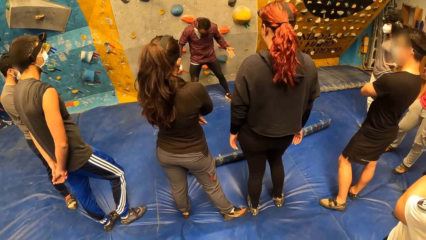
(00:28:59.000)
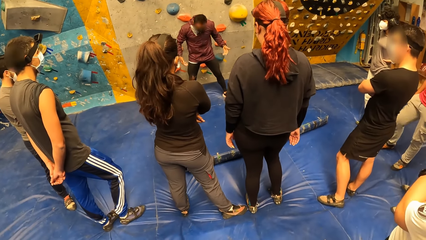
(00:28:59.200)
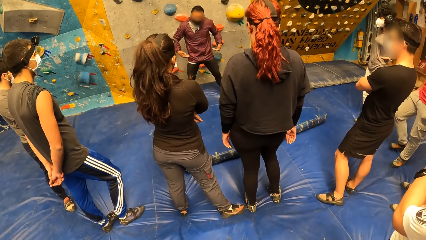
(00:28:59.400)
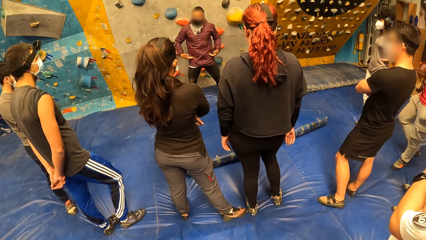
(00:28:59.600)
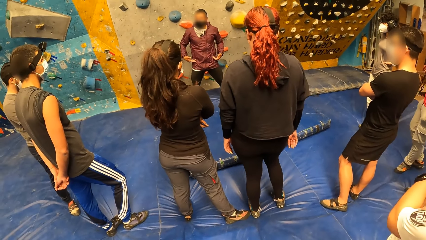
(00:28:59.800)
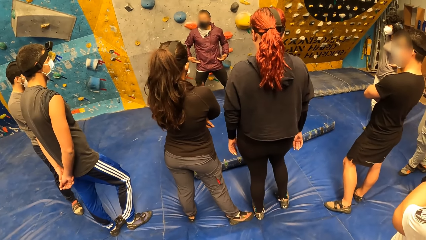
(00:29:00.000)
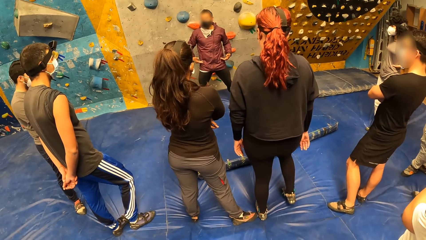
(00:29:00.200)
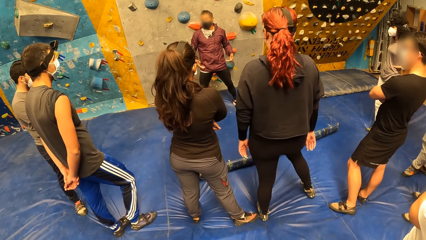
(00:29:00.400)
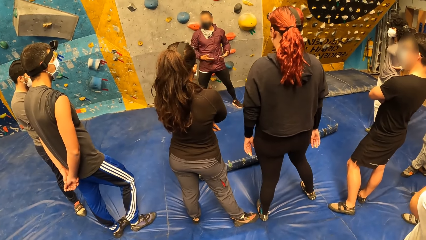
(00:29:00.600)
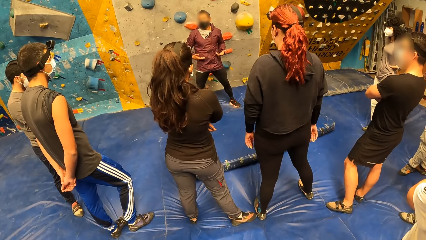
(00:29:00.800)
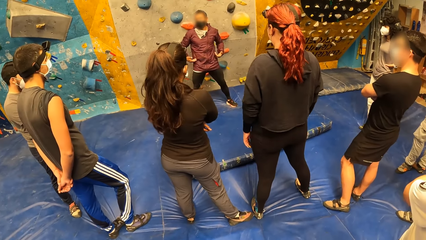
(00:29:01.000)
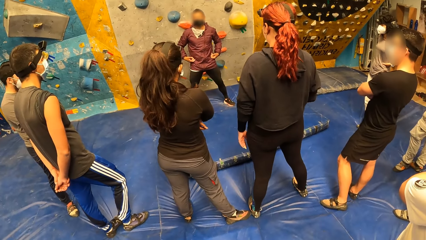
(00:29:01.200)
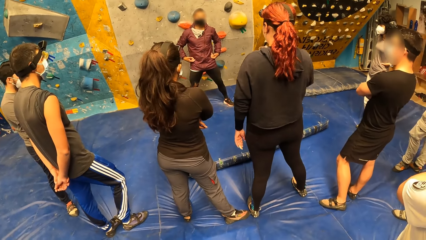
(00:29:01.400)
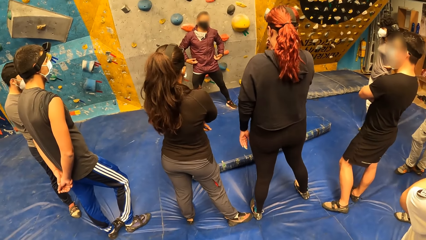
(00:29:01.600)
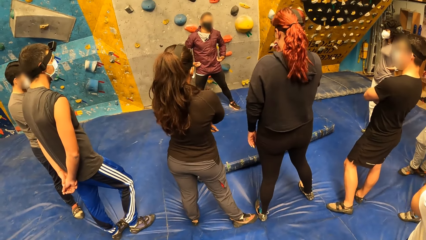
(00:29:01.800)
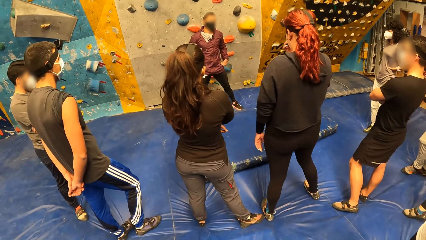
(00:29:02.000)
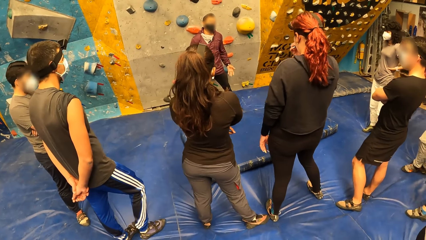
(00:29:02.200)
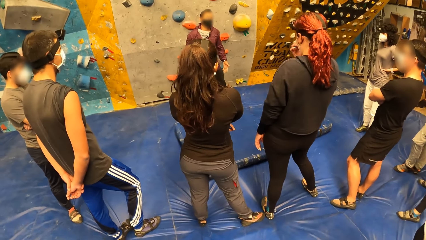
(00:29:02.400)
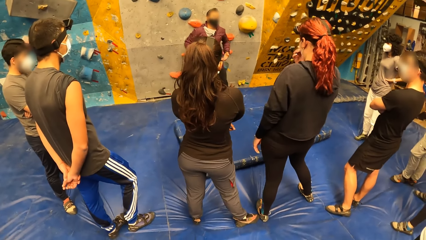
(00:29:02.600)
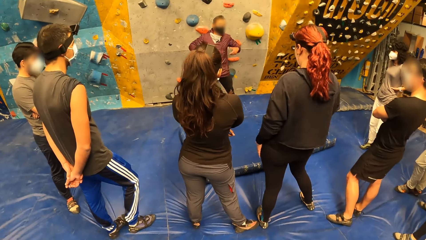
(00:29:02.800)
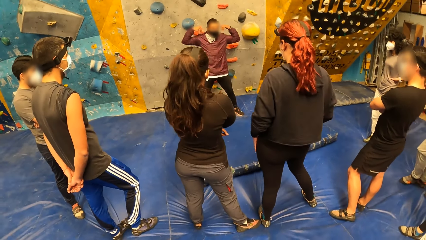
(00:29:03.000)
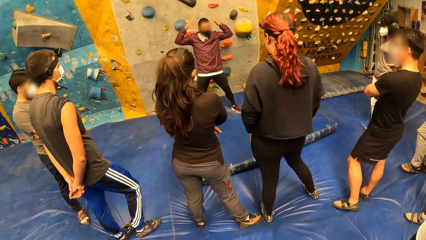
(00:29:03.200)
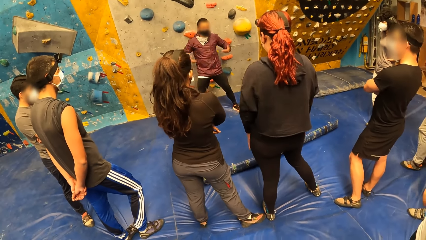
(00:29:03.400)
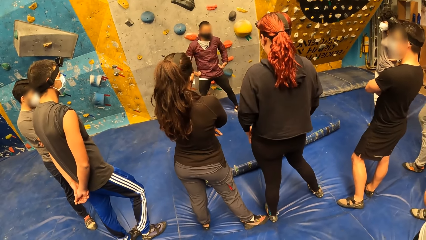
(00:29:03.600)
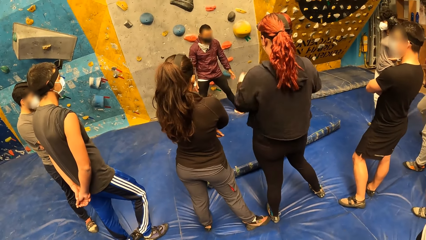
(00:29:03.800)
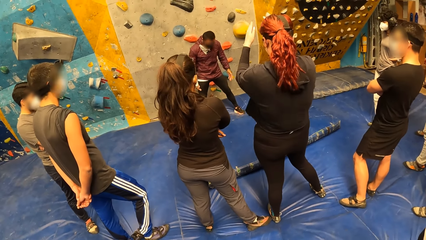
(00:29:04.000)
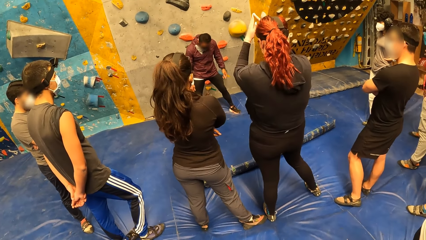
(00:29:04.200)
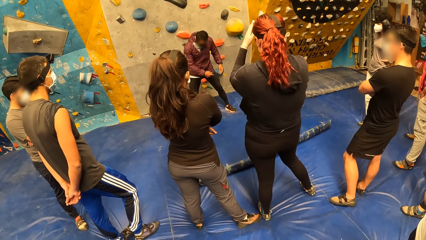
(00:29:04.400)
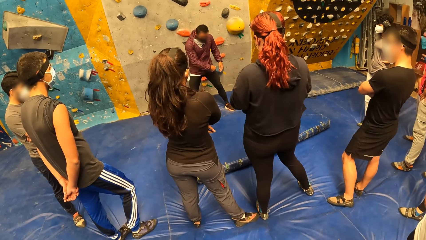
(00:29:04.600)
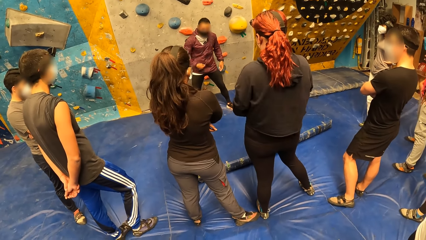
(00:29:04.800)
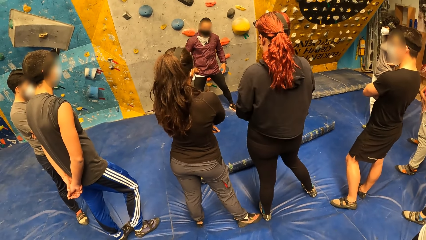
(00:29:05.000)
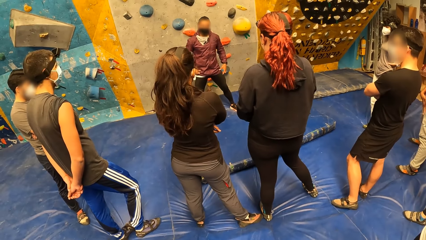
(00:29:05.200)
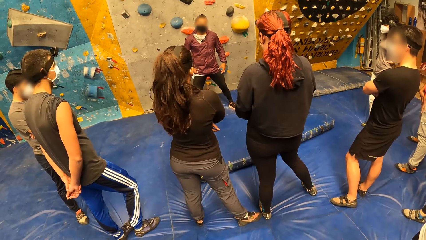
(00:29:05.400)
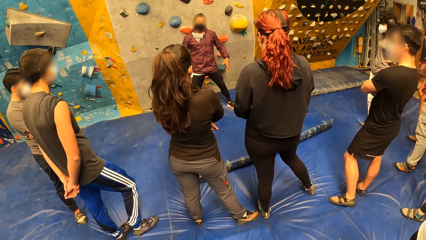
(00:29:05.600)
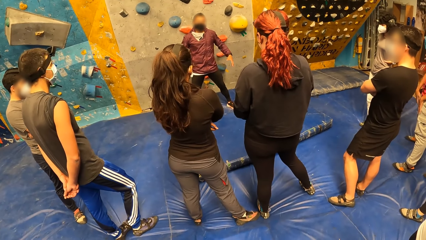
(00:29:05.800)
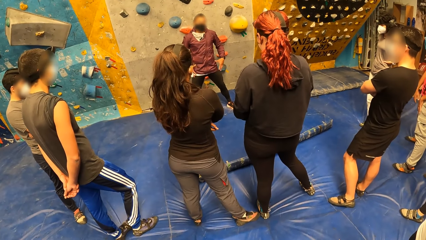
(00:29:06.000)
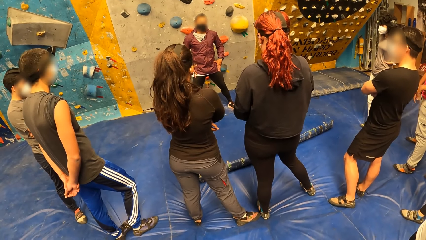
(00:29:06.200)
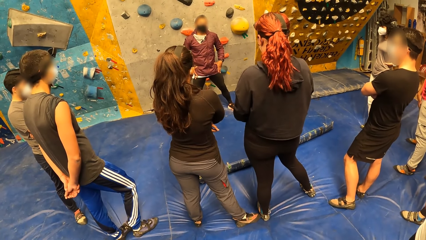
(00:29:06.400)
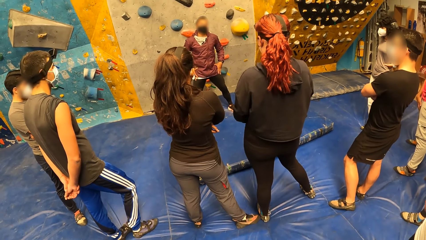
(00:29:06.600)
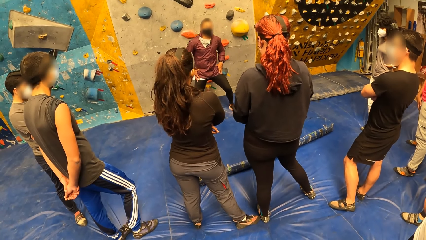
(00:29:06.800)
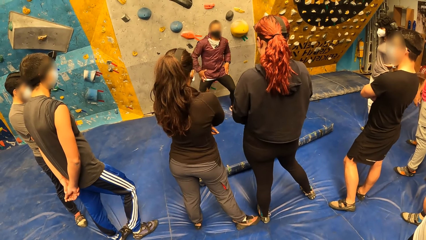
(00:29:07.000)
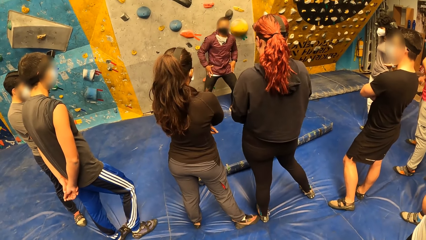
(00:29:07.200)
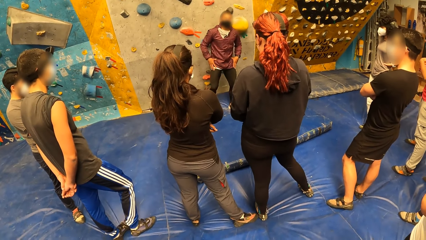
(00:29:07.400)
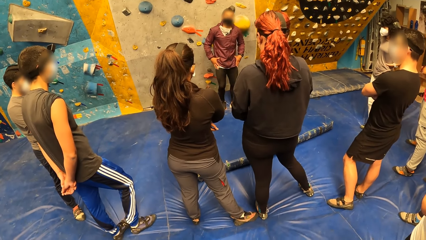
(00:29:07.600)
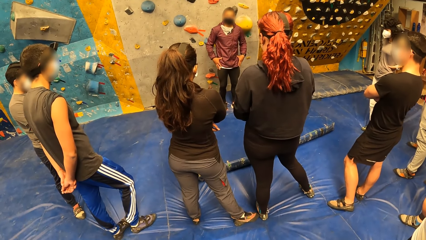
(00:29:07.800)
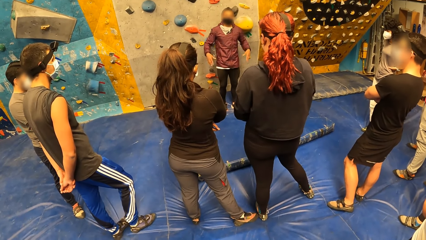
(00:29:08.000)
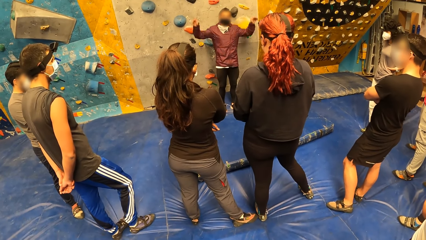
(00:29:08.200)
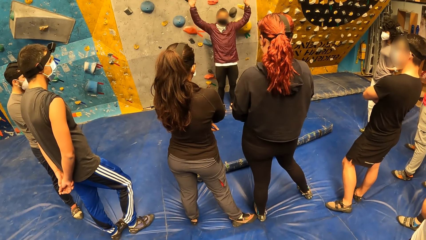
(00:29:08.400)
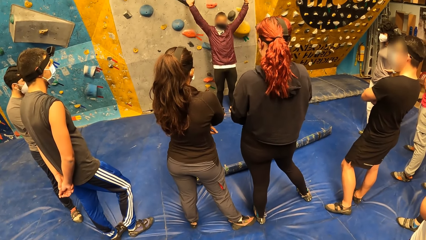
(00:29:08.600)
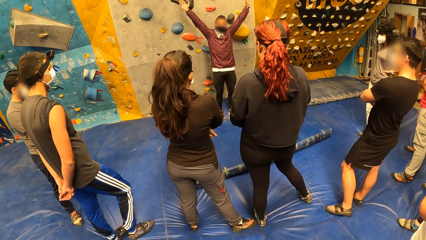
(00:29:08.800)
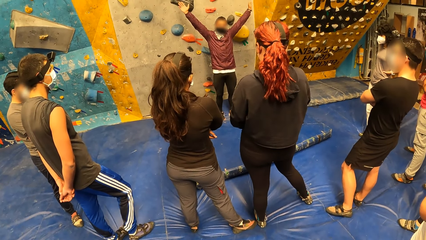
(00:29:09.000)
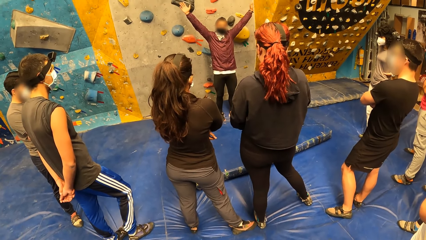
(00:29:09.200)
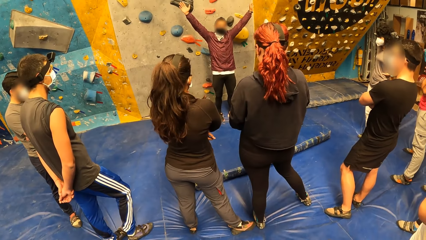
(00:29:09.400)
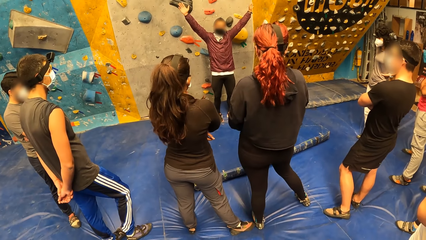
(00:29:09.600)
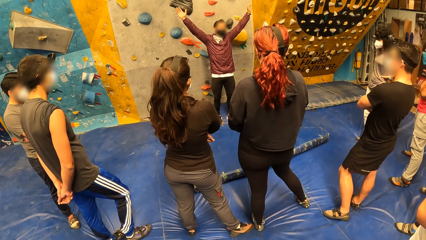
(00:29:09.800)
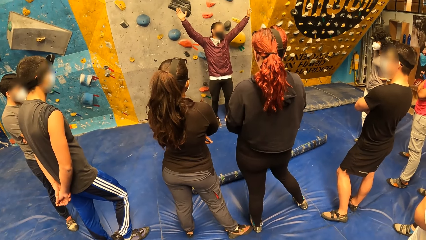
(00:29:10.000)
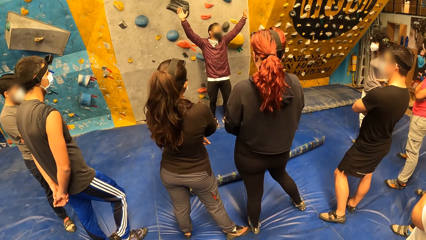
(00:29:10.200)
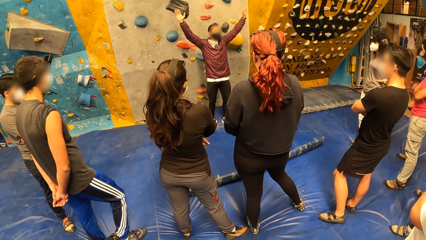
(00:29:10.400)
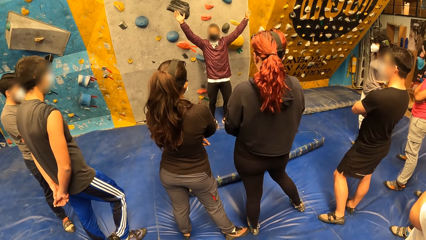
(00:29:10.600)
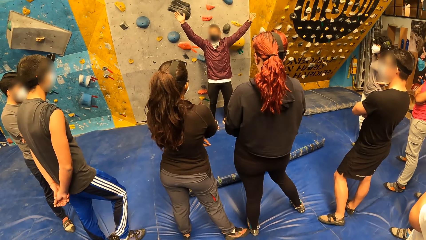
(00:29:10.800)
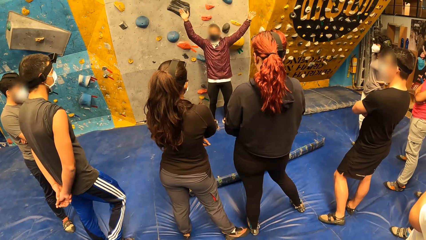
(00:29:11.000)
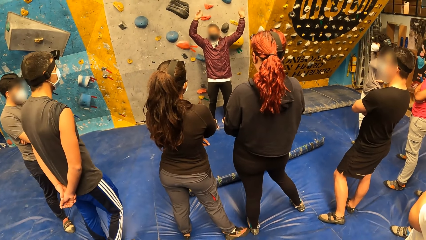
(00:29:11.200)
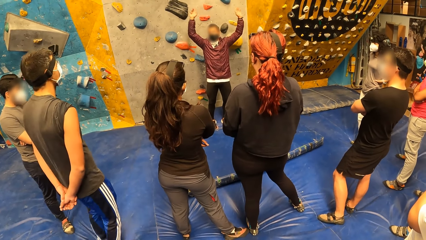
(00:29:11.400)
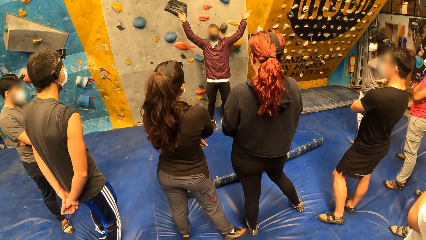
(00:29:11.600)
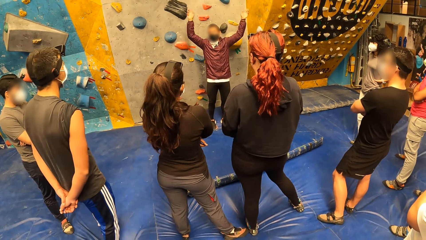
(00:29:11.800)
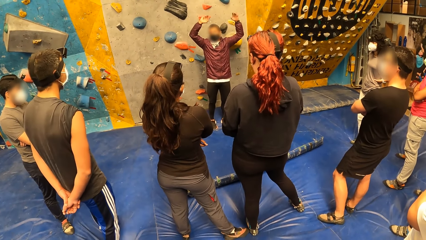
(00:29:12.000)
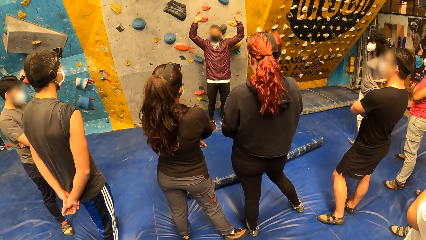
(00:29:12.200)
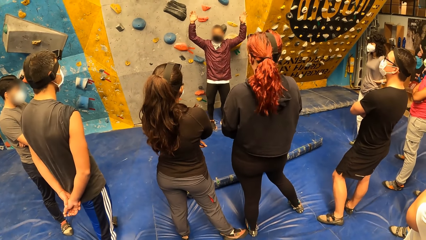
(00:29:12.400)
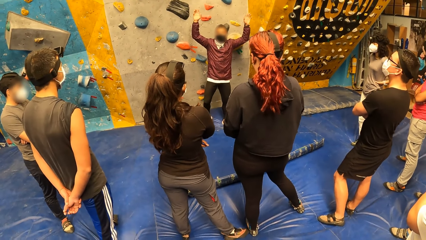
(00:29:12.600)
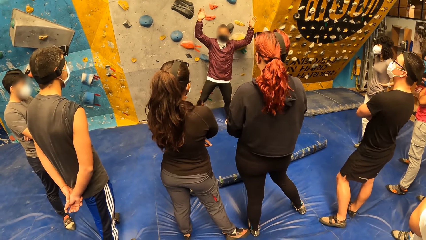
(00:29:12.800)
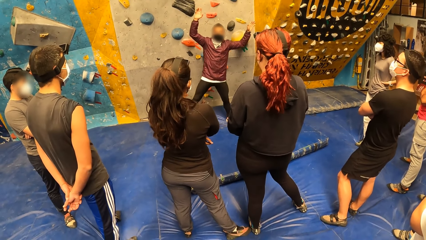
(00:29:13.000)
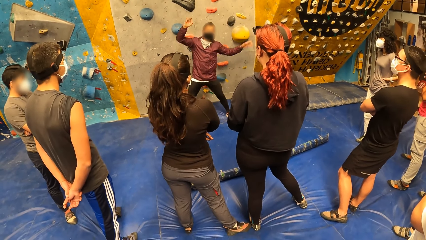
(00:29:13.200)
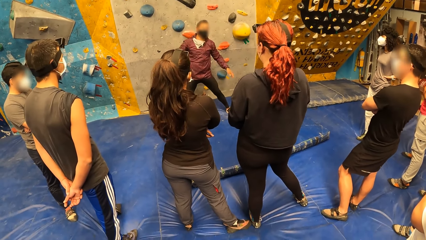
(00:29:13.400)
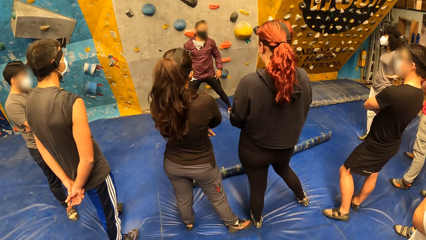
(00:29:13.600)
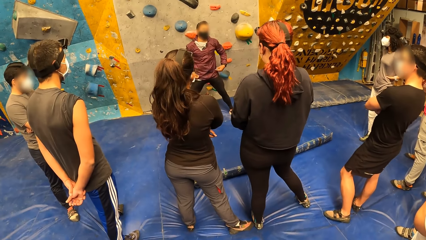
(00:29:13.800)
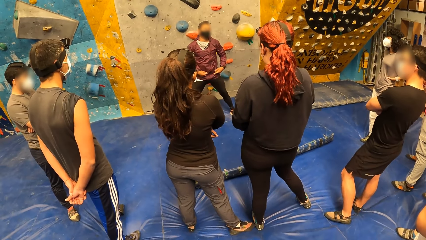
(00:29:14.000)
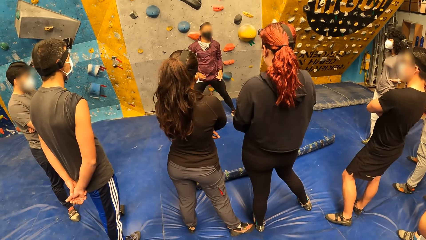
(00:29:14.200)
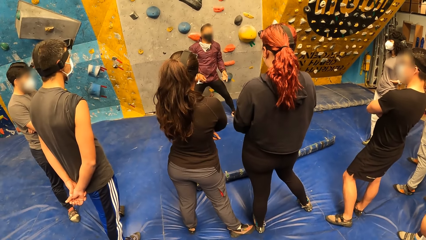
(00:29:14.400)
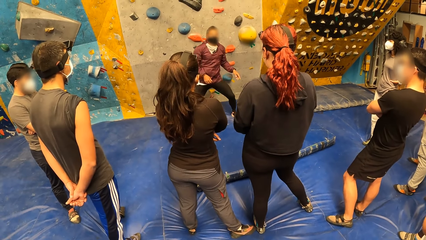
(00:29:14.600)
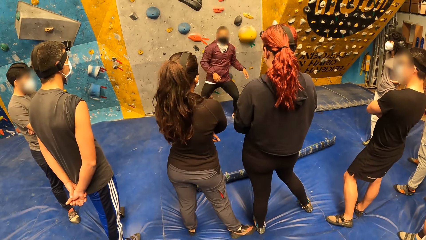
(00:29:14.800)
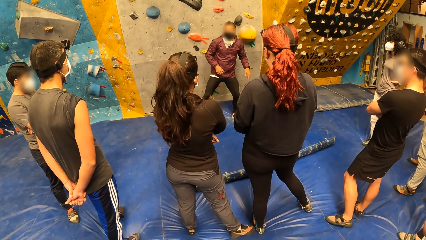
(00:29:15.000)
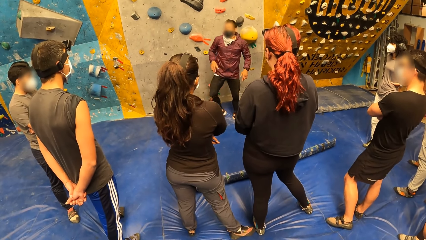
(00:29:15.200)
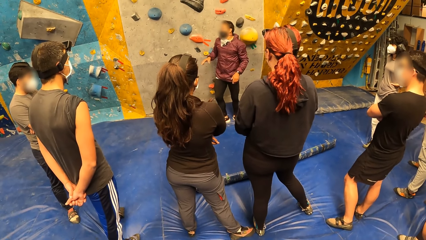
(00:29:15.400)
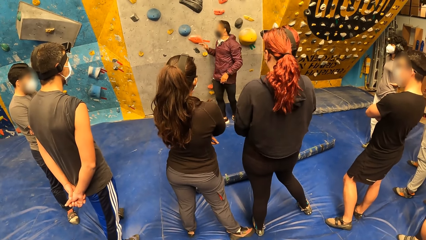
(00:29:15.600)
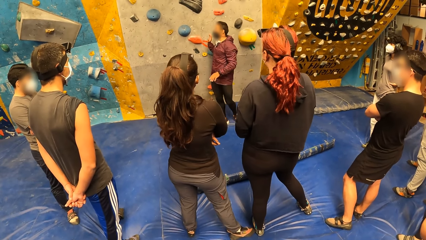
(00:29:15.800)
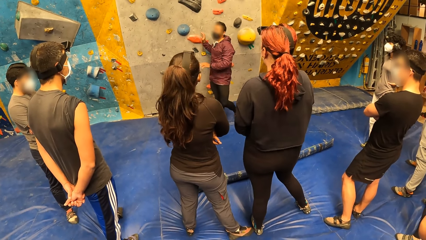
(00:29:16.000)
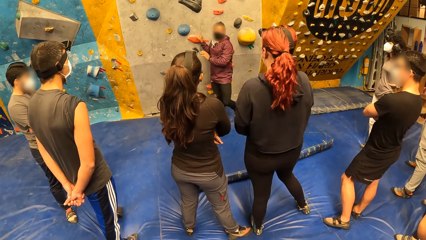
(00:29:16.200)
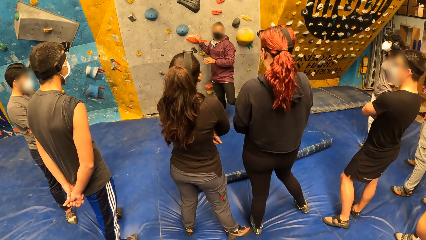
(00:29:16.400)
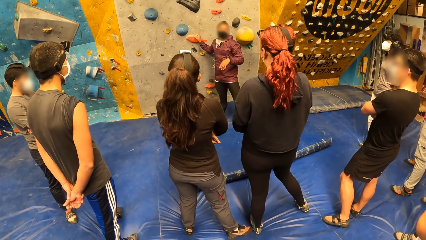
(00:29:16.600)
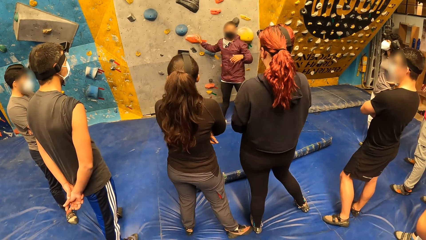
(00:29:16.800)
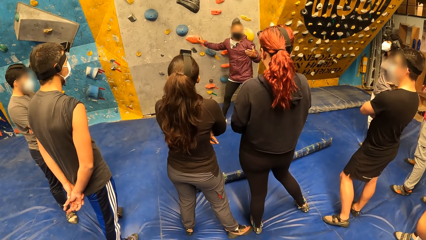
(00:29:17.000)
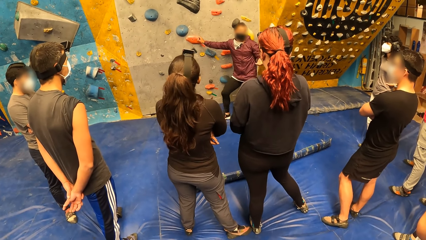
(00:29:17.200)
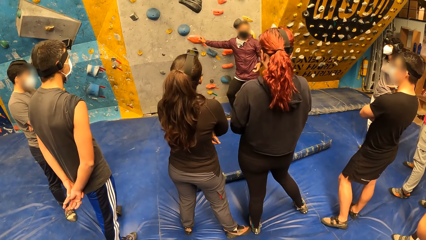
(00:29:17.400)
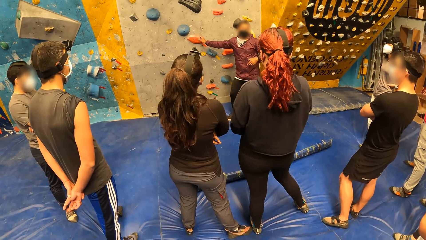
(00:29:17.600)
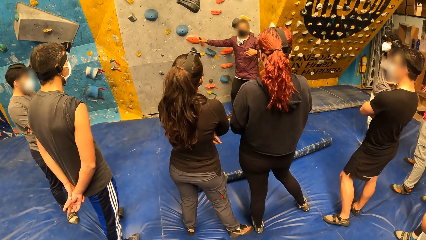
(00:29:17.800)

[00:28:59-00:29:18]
The woman raises both hands and lowers both hands. The instructor places his right hand onto the bouldering wall.
